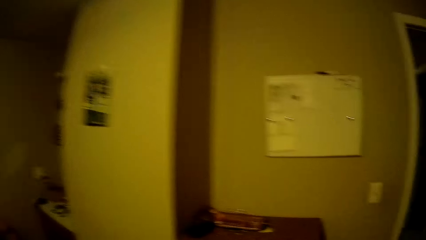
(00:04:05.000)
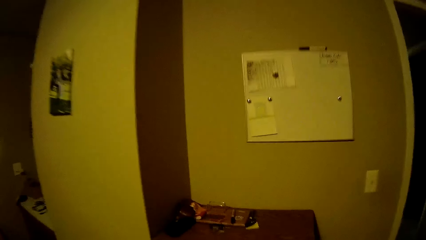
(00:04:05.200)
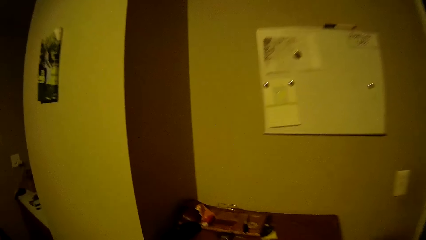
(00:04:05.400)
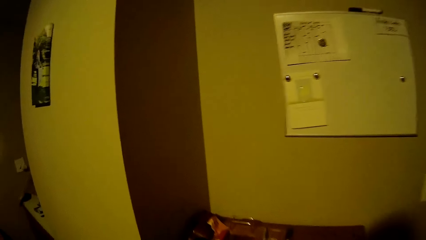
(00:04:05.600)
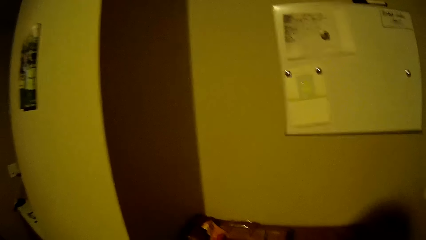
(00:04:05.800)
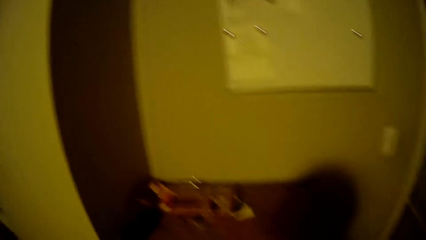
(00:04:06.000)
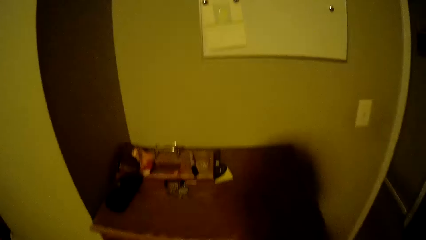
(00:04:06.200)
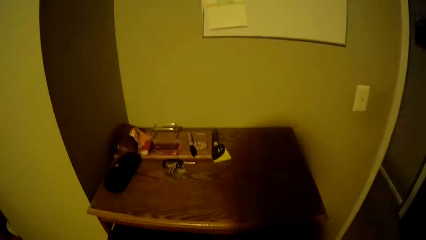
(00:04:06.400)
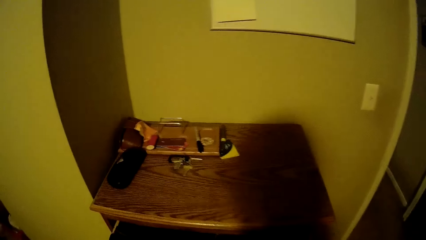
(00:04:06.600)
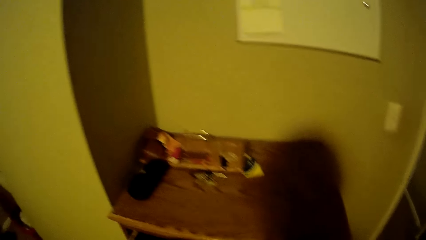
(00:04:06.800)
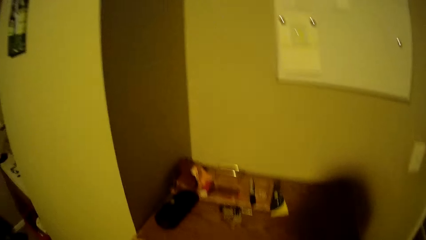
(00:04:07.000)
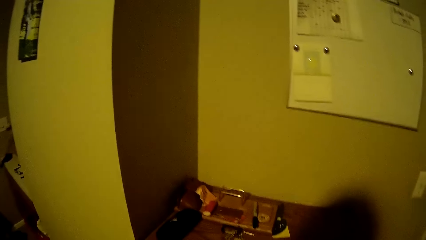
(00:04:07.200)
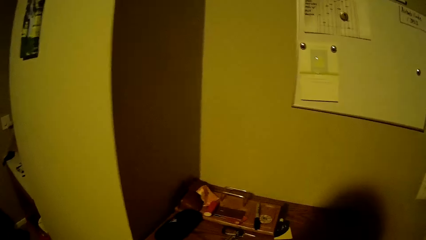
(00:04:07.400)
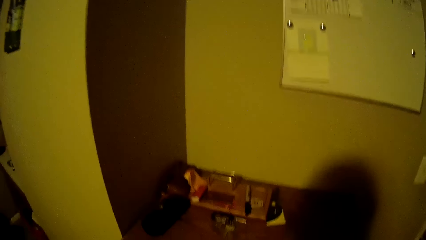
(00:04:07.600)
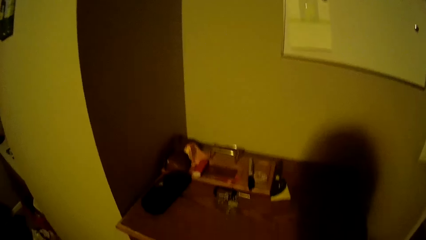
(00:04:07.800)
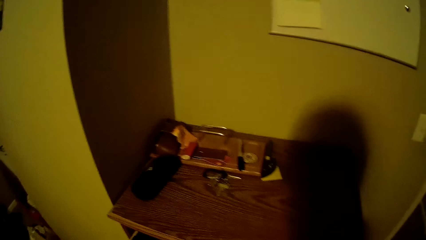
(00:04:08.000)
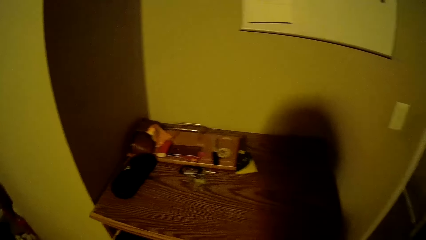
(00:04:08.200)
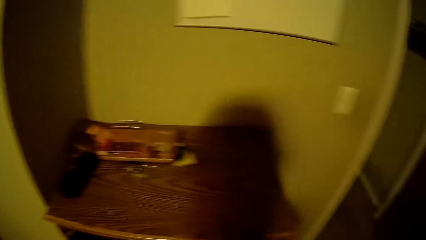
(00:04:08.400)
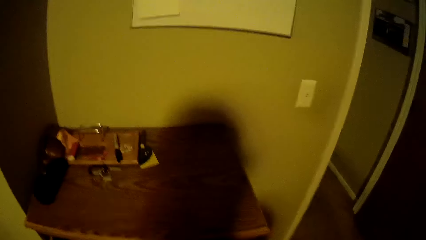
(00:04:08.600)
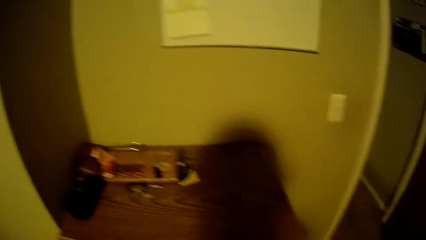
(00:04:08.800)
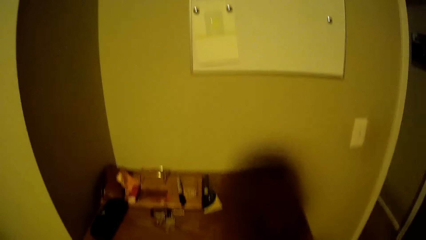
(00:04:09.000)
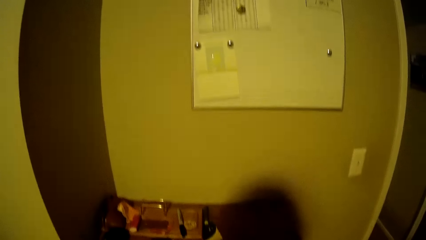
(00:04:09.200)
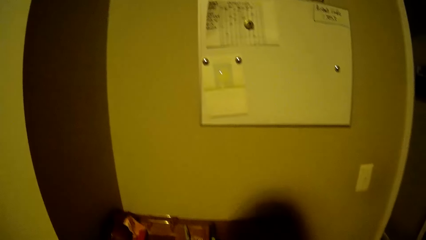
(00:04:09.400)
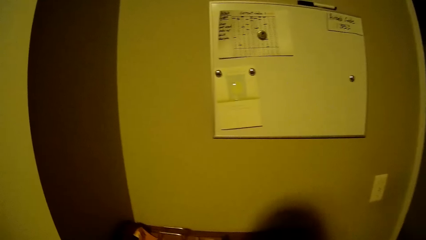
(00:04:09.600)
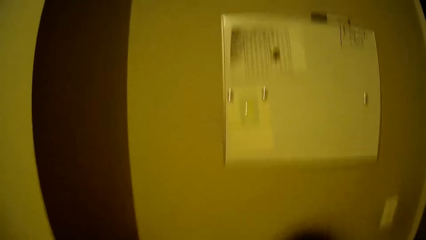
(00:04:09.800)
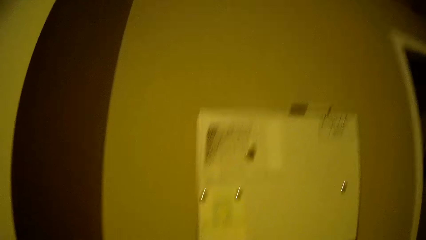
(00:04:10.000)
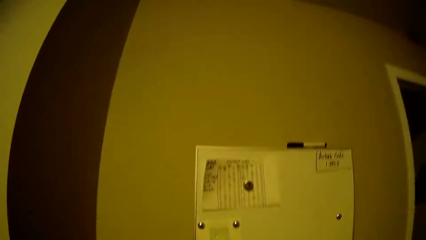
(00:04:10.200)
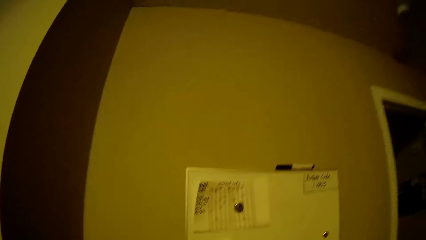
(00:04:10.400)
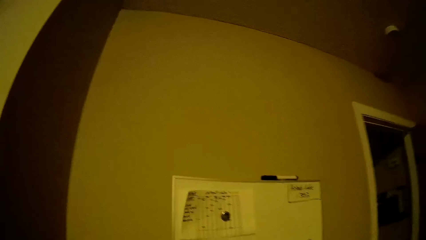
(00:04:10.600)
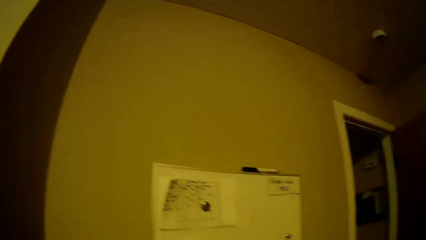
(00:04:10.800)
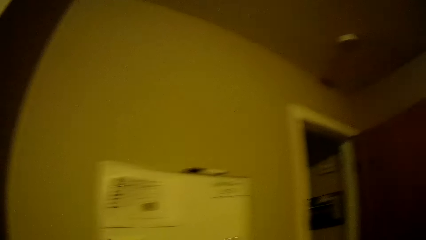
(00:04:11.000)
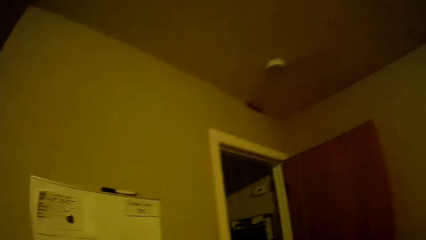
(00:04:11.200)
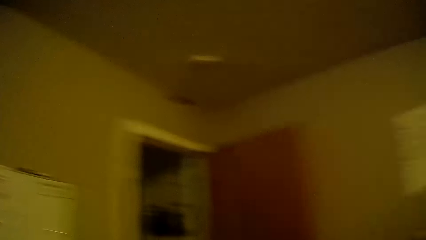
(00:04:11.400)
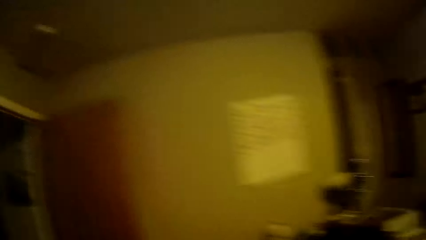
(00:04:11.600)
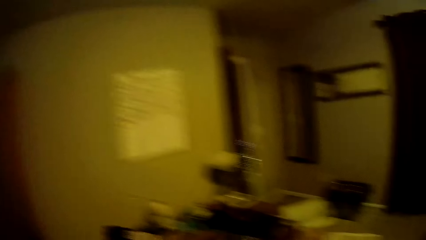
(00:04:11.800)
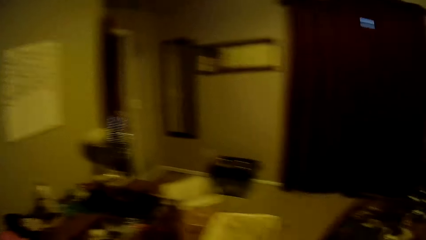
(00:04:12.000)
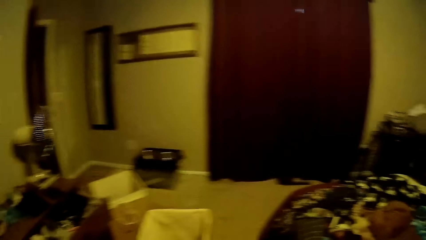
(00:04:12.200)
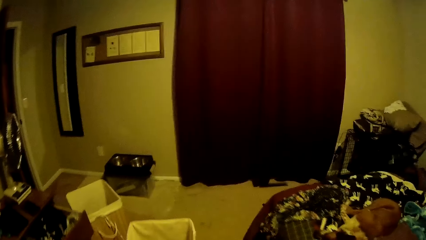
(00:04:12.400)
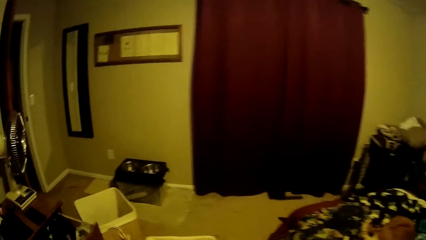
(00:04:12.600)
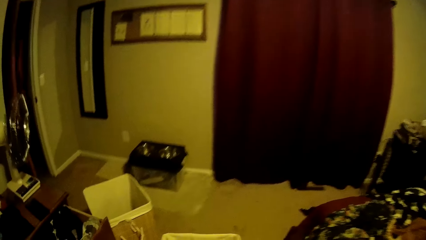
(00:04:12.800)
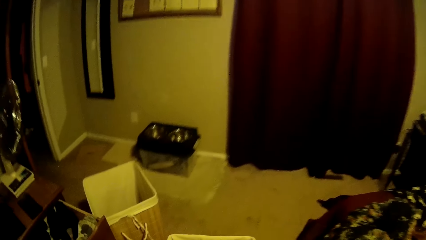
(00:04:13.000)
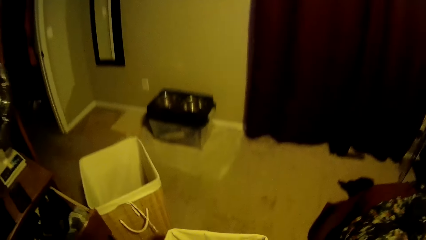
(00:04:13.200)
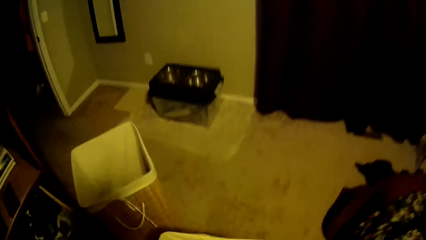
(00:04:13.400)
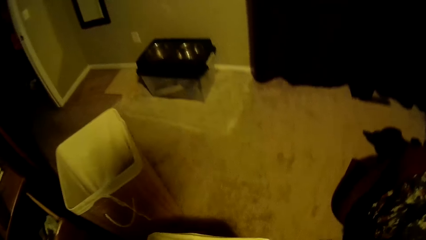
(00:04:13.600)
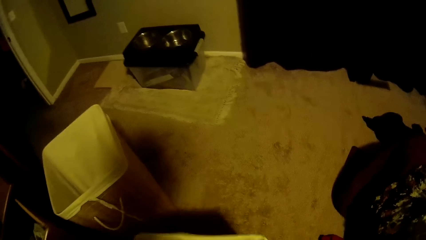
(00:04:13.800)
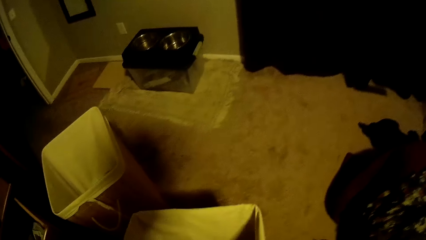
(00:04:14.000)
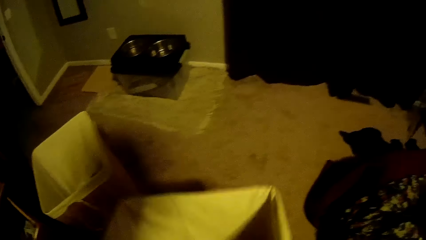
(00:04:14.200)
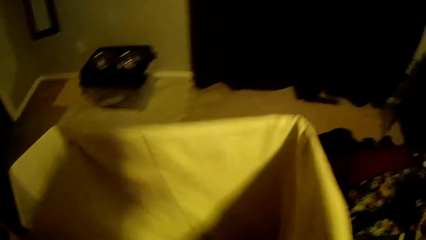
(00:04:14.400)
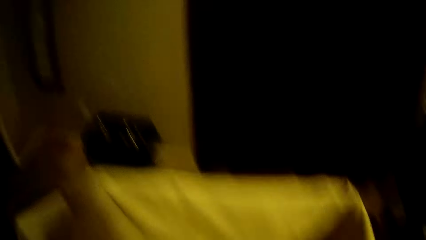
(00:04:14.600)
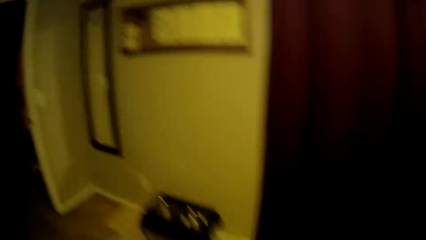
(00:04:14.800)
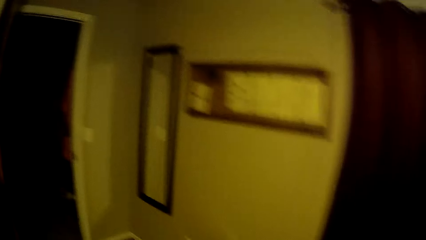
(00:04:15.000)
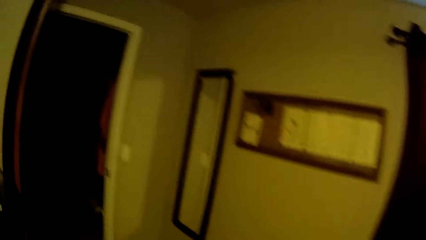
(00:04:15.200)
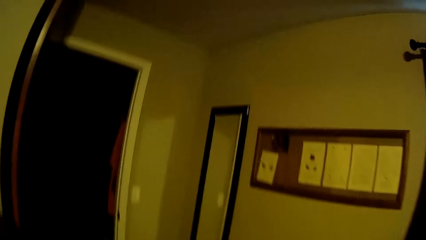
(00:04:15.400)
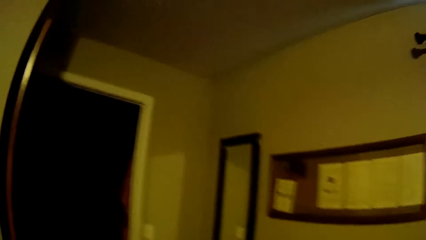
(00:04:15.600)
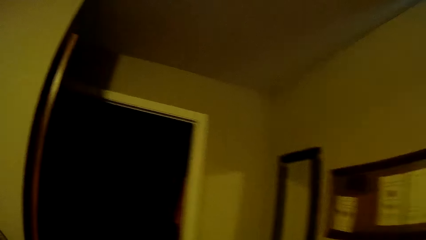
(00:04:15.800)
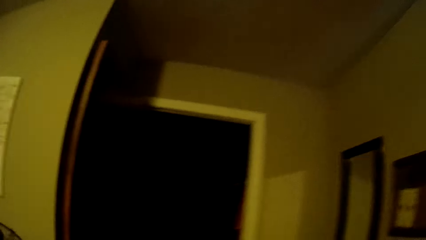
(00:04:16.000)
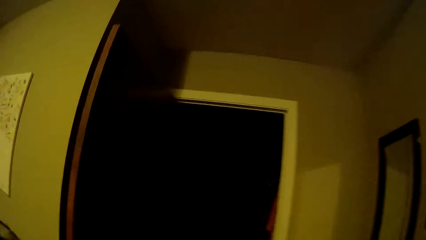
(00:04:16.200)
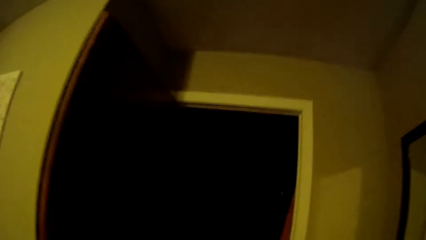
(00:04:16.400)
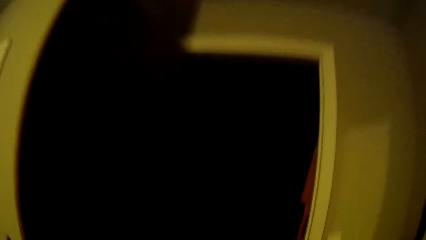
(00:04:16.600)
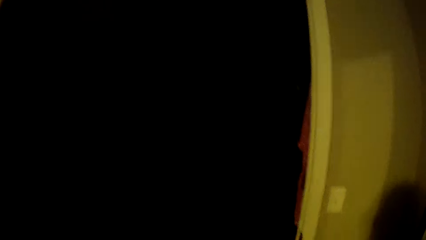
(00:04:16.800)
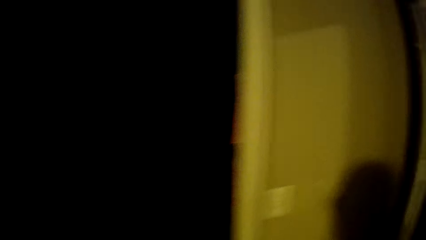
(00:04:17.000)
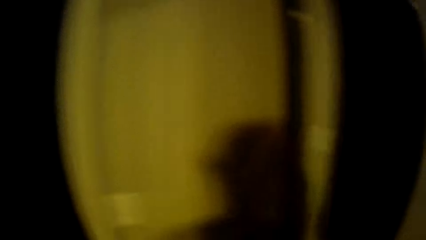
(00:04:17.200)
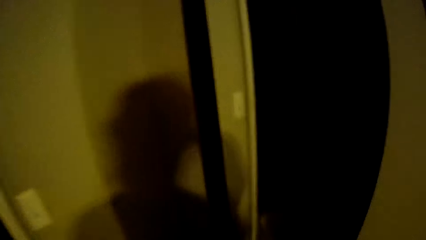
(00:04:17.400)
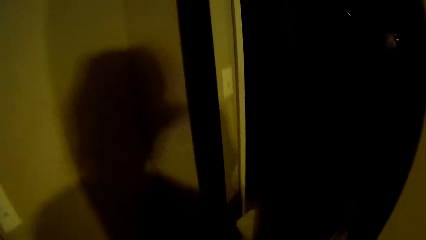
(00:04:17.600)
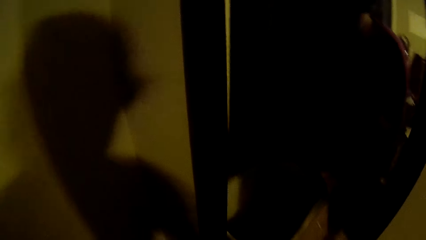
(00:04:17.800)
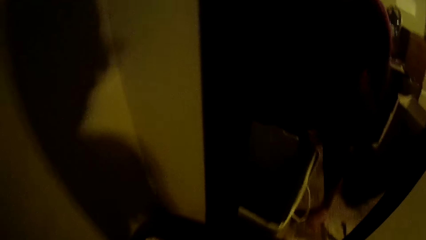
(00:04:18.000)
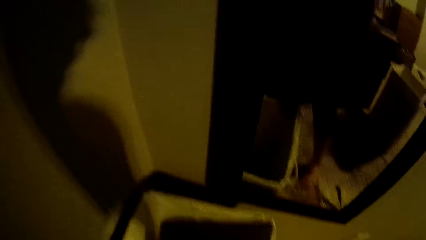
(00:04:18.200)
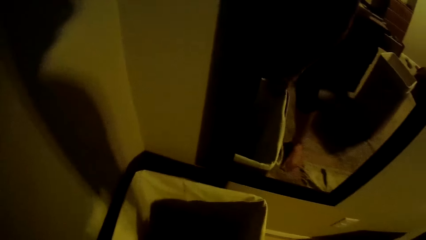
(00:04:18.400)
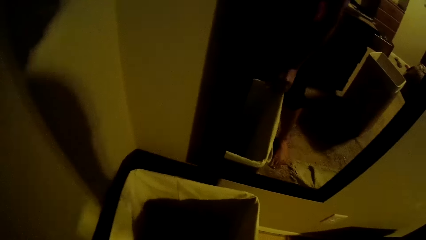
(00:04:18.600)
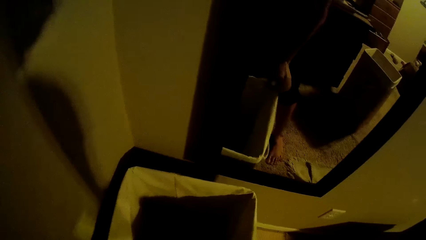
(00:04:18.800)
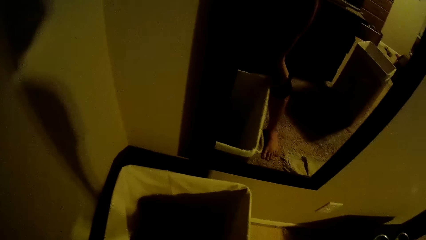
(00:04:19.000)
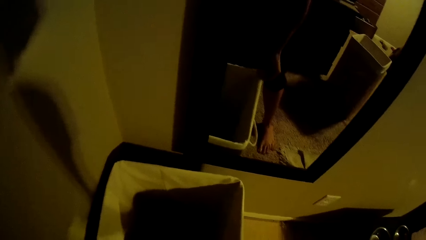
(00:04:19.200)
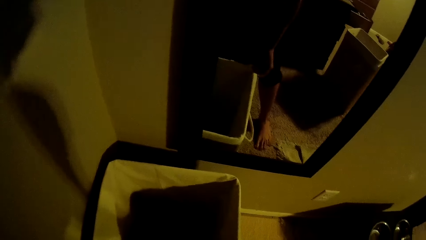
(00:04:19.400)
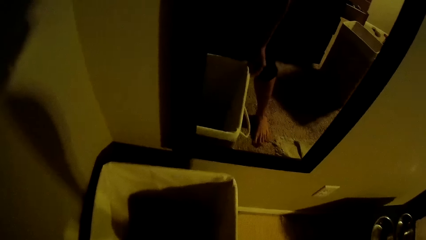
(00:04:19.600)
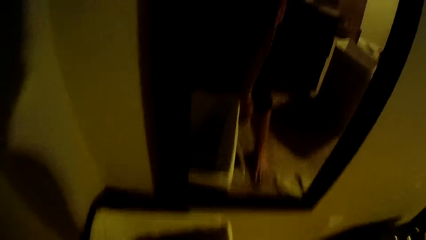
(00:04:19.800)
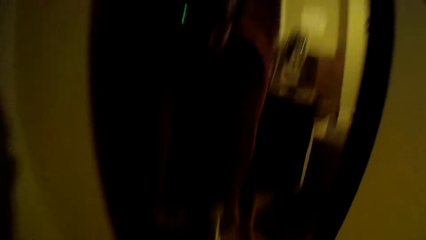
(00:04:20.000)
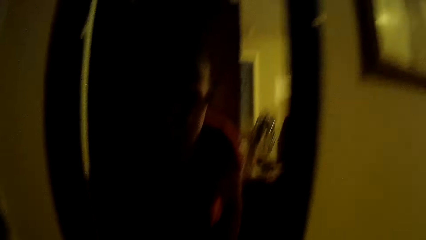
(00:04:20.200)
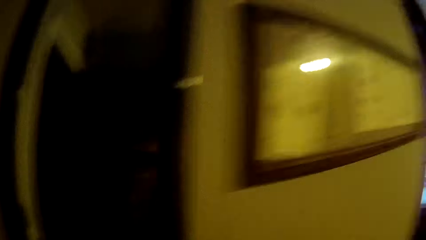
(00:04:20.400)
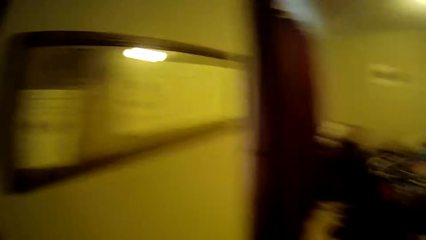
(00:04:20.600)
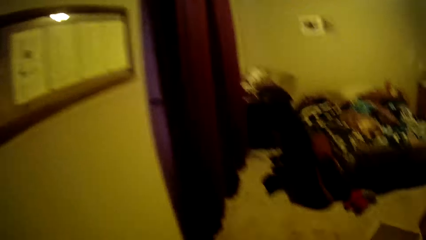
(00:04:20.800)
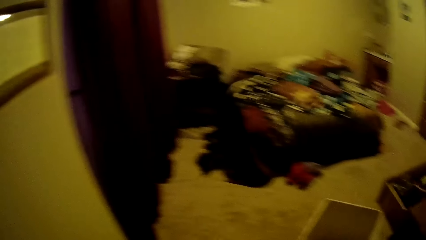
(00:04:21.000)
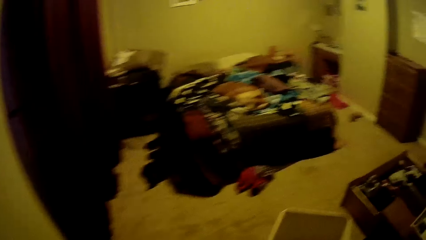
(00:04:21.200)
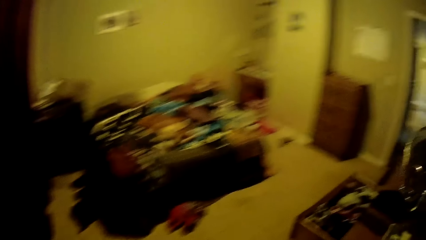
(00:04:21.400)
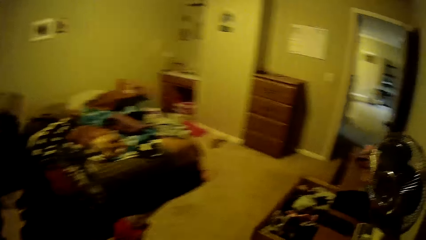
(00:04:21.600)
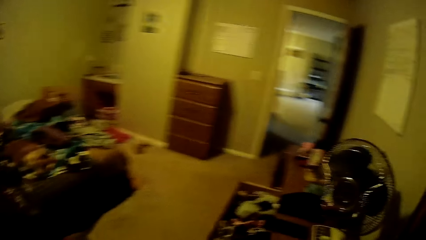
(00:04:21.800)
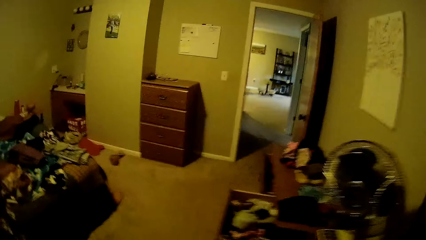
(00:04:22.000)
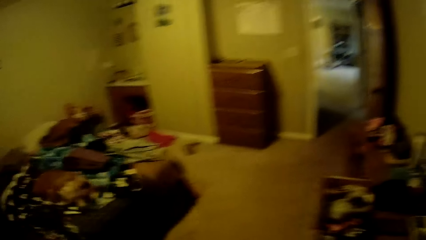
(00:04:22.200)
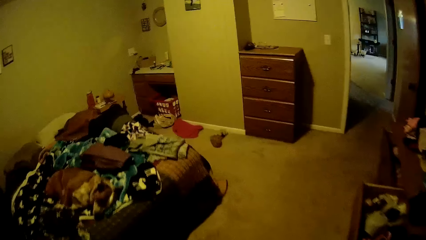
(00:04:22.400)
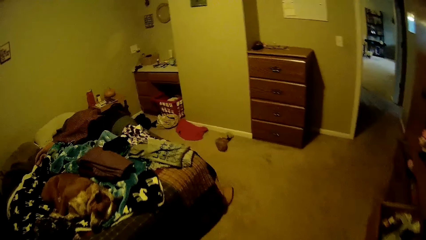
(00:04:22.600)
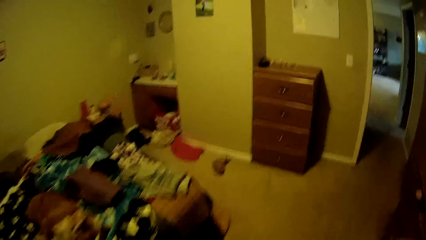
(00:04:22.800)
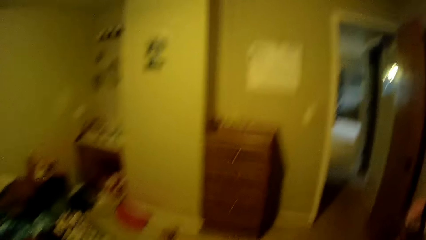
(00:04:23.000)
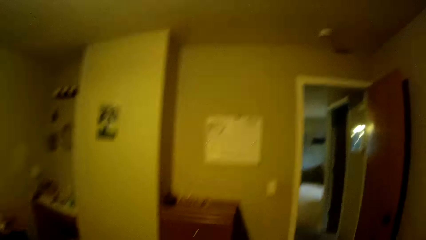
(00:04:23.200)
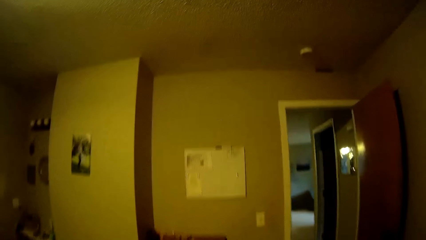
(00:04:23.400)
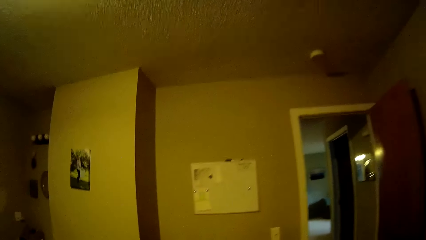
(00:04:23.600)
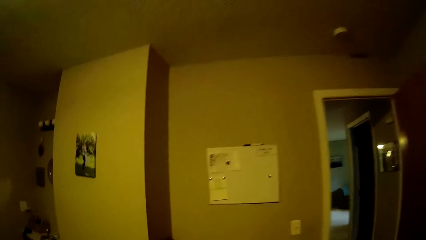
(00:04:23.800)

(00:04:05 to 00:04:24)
The camera wearer opens a drawer. They carry the laundry basket. They put it near a mirror.
